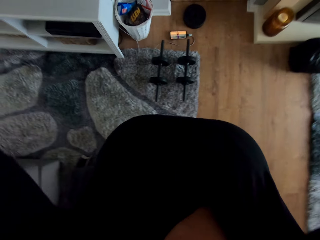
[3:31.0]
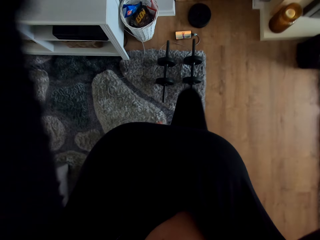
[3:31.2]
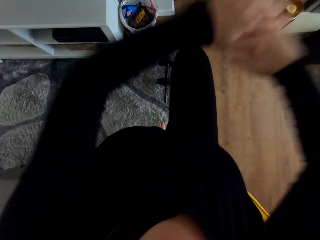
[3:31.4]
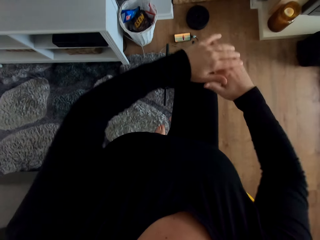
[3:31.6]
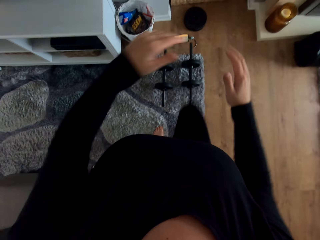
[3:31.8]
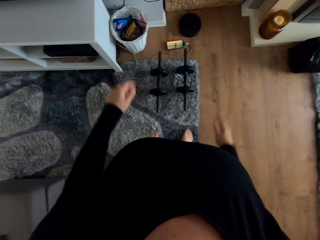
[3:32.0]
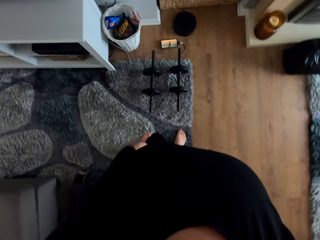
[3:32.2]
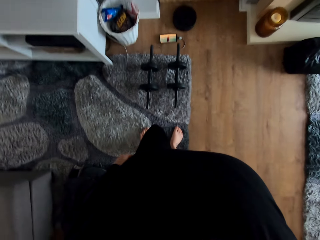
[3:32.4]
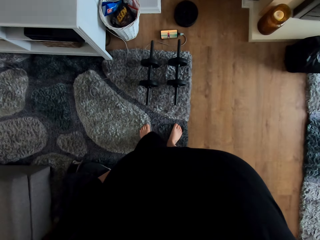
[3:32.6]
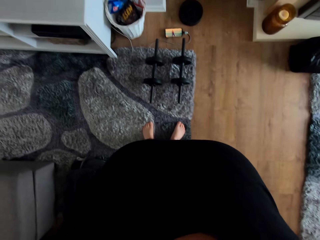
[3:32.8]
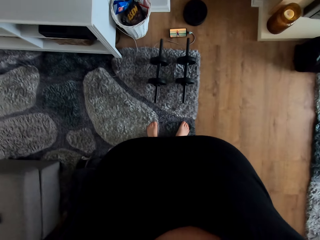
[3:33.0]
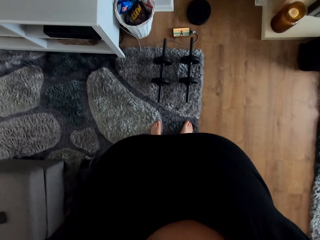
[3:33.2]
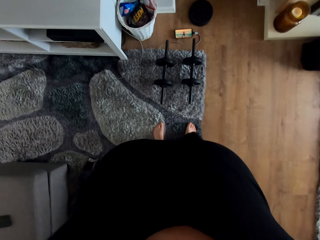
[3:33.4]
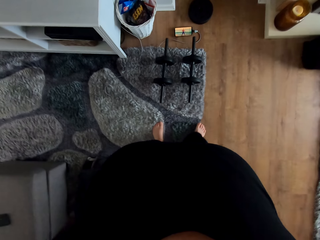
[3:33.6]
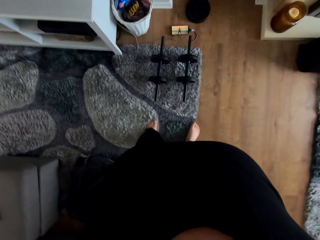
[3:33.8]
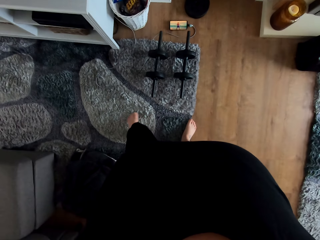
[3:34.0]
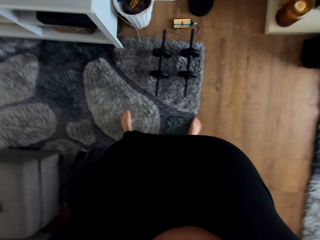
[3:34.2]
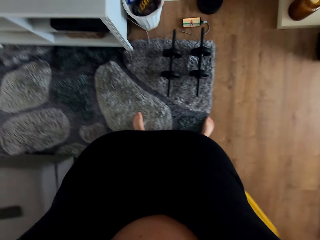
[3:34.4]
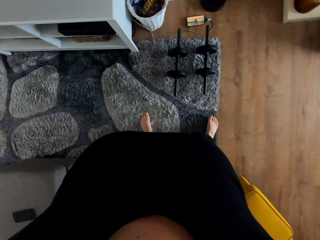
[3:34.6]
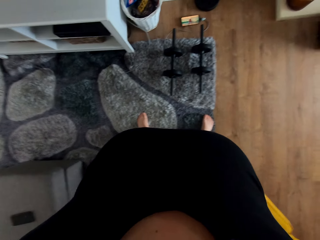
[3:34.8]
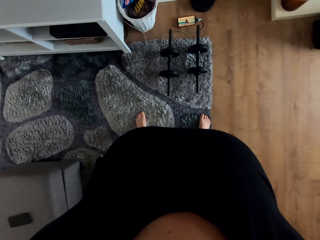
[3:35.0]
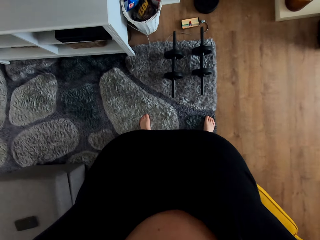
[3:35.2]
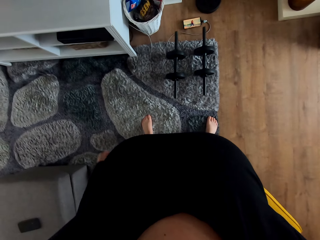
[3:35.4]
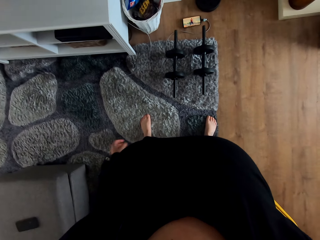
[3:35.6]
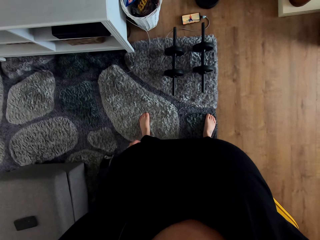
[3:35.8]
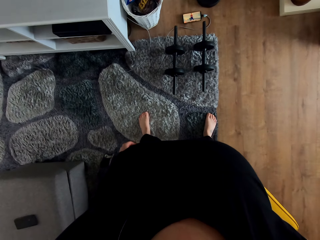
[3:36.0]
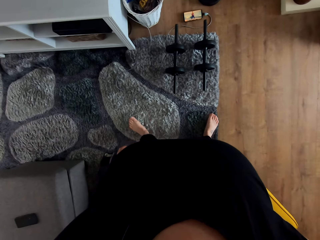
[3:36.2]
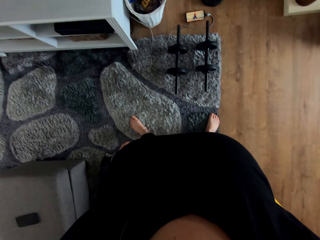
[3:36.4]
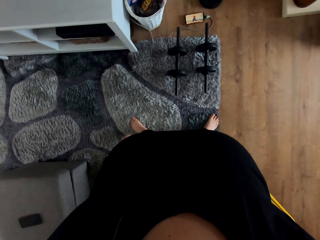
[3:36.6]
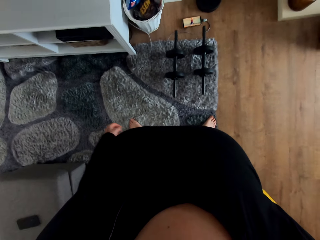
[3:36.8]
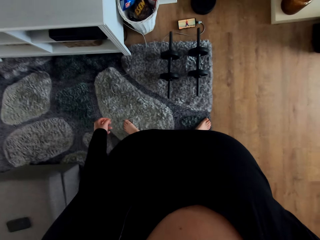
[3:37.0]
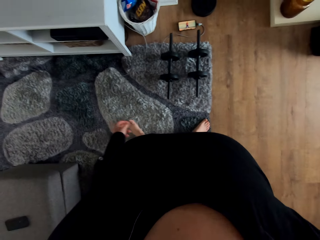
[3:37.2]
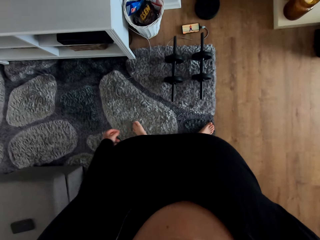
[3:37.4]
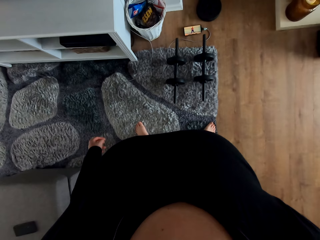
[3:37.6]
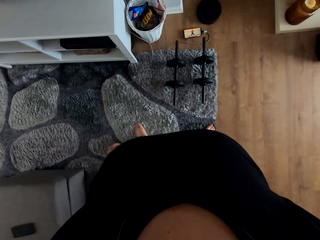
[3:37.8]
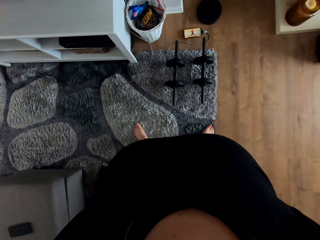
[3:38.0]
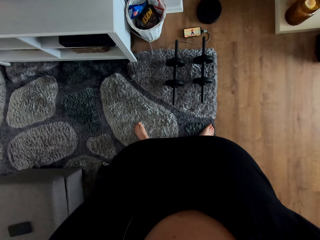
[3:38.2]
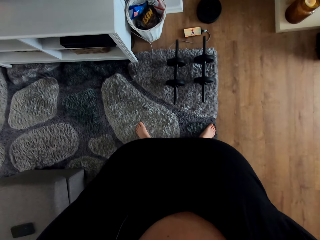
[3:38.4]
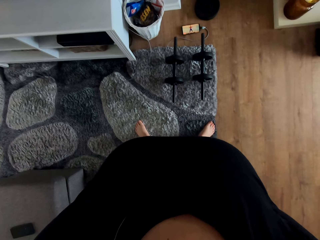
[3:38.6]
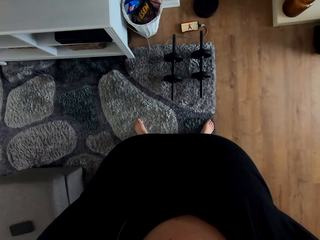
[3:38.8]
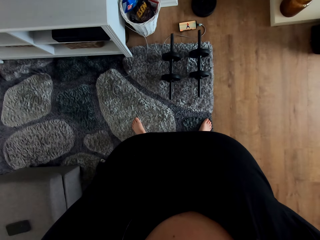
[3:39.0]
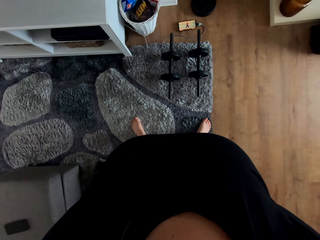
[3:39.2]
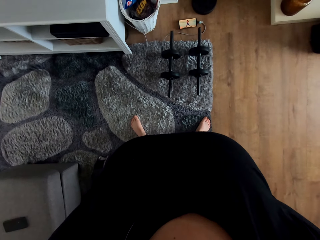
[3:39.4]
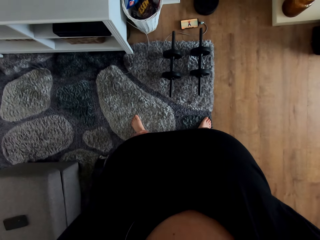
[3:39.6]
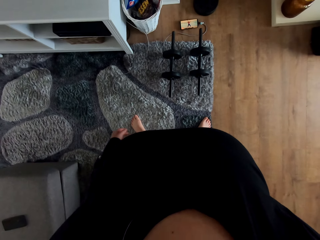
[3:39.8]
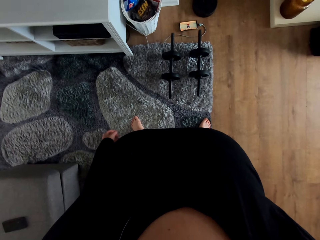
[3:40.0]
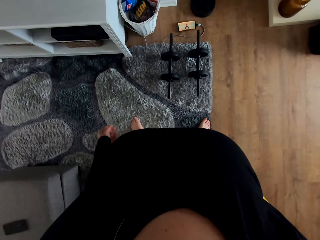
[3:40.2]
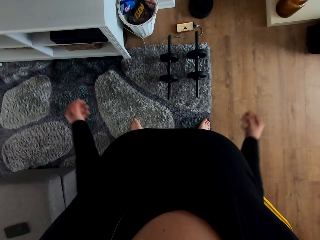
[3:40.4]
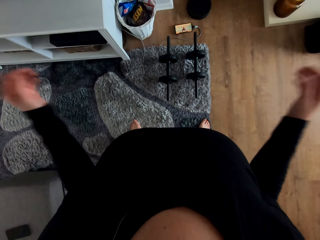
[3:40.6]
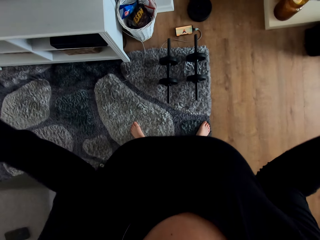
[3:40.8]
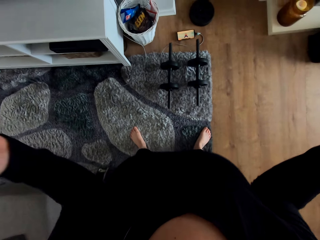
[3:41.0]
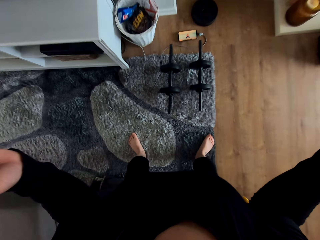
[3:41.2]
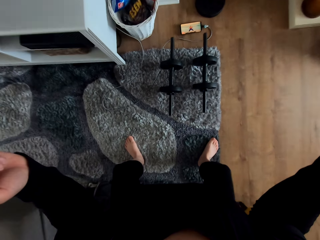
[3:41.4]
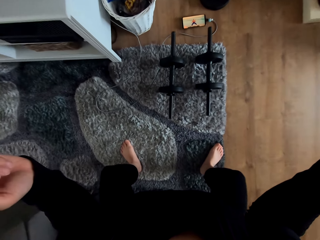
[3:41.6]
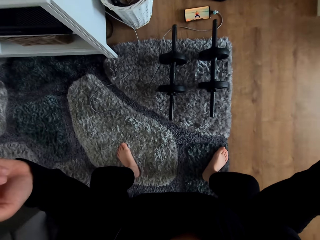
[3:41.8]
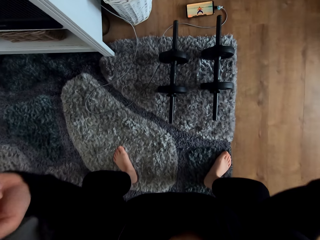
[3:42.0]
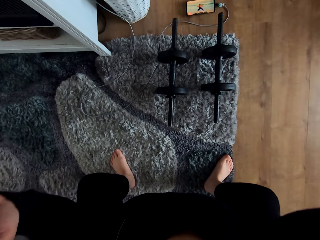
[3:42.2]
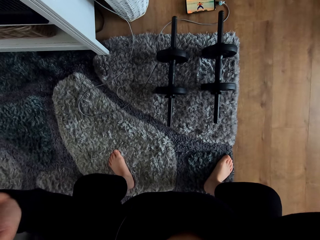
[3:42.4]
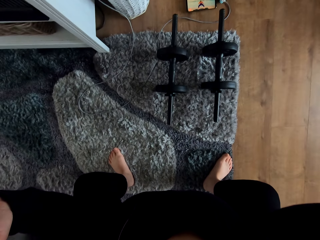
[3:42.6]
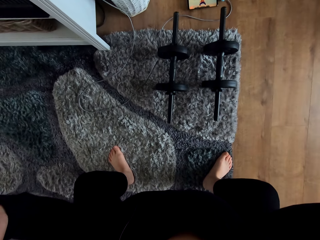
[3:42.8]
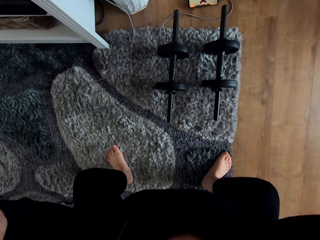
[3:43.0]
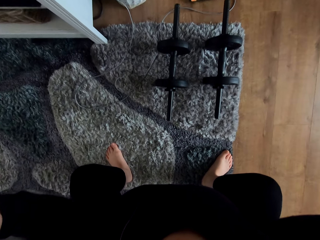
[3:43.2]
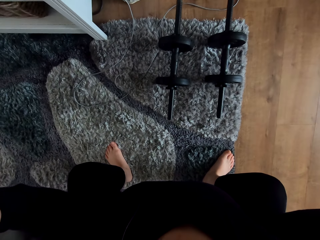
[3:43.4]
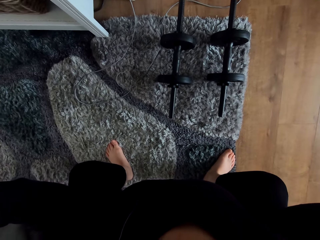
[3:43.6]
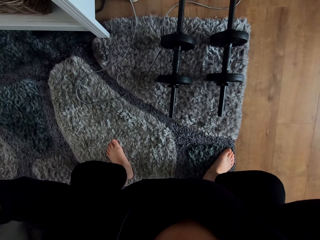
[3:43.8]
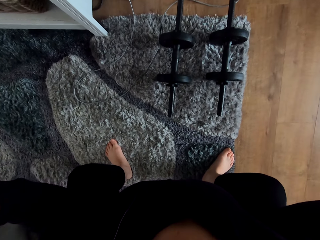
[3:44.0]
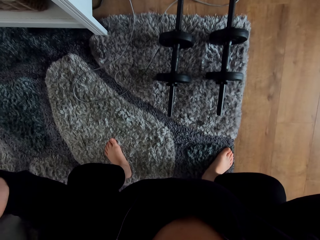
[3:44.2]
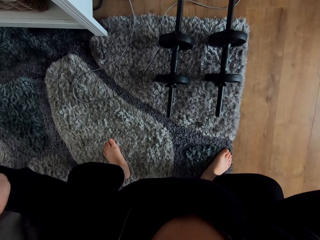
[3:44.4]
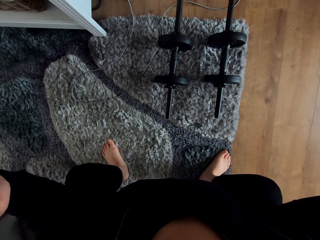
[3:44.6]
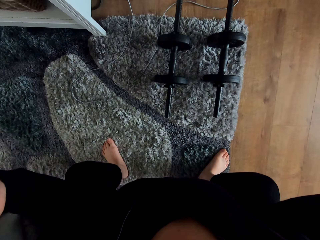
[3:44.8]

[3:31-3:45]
The camera wearer stretches her cloth. She adjusts her shirt. She puts her legs apart. She moves her legs. She watches a video on the phone. She lifts her hands. She bends down. She exercises.

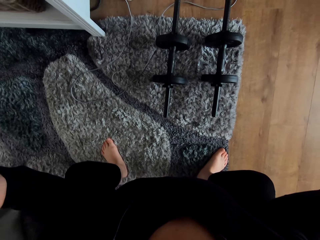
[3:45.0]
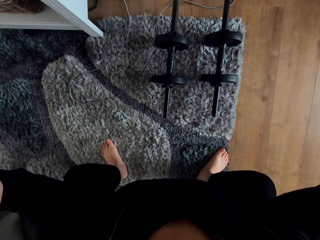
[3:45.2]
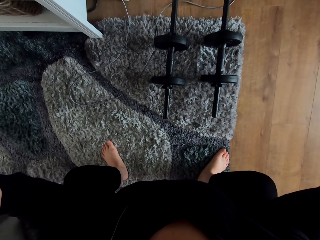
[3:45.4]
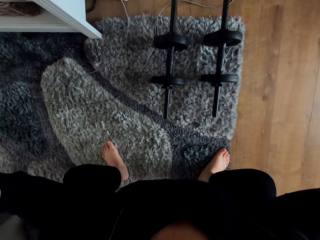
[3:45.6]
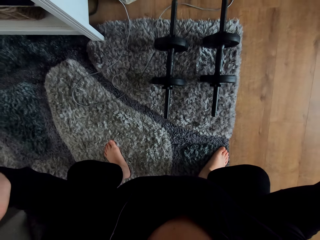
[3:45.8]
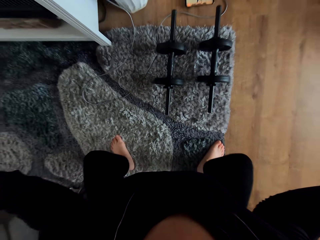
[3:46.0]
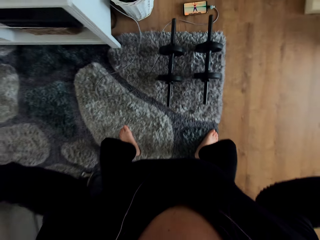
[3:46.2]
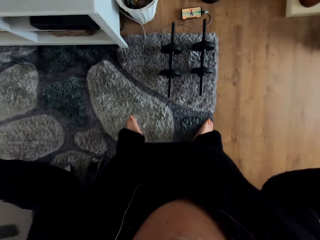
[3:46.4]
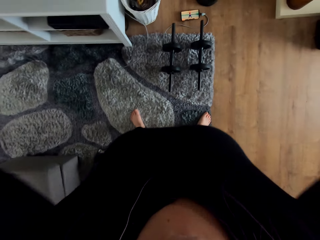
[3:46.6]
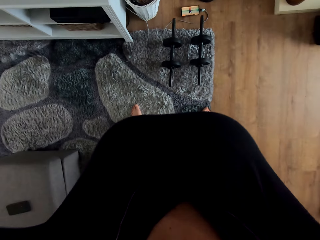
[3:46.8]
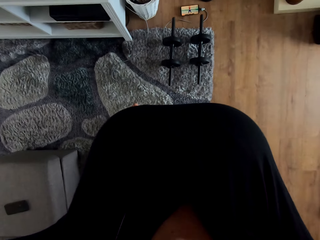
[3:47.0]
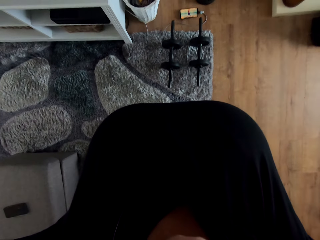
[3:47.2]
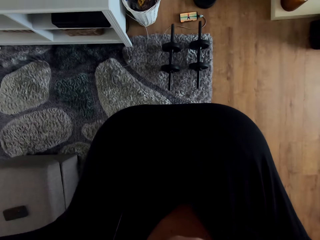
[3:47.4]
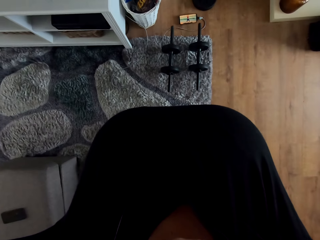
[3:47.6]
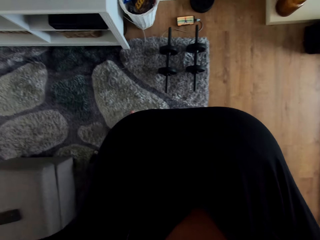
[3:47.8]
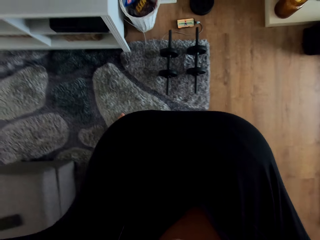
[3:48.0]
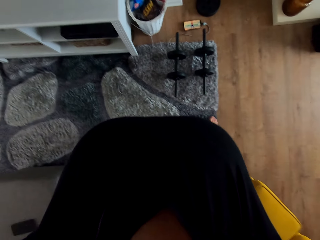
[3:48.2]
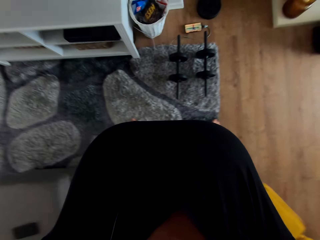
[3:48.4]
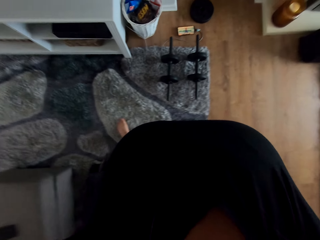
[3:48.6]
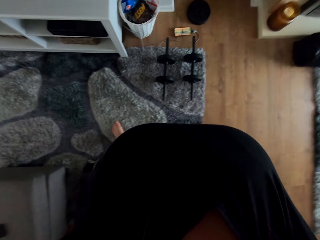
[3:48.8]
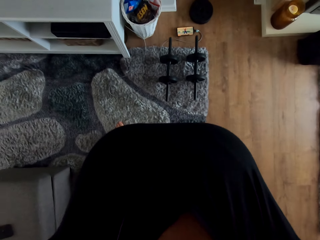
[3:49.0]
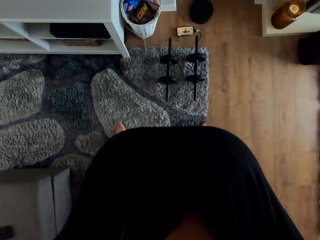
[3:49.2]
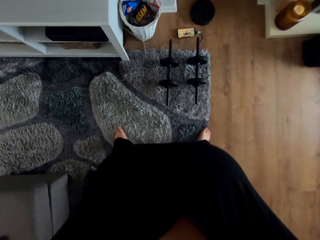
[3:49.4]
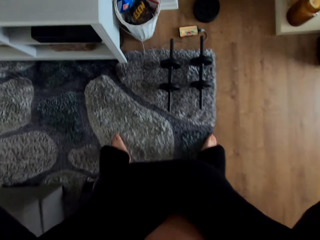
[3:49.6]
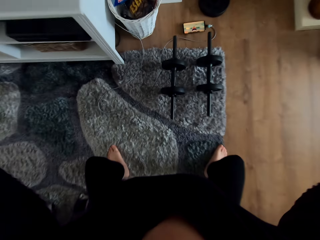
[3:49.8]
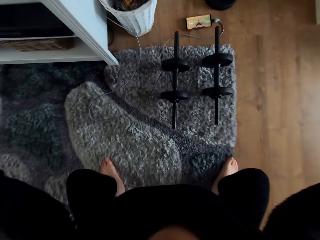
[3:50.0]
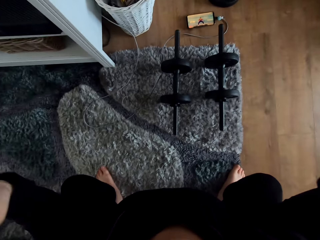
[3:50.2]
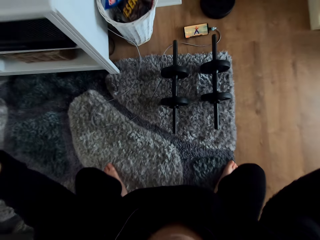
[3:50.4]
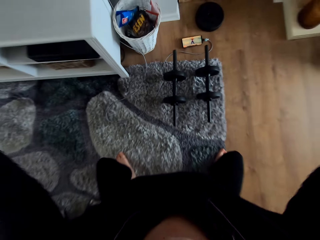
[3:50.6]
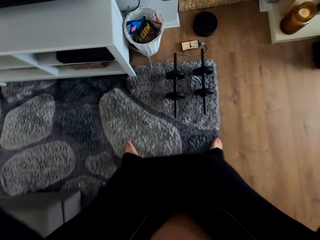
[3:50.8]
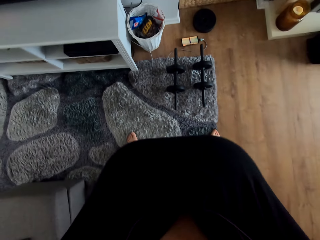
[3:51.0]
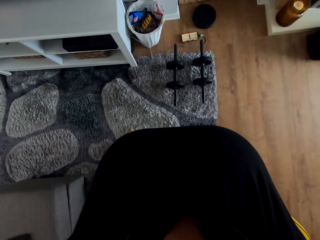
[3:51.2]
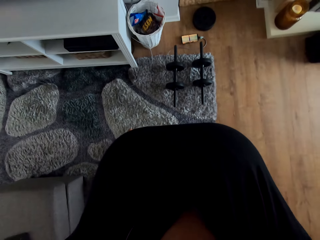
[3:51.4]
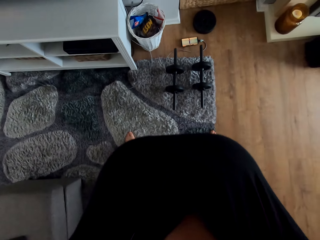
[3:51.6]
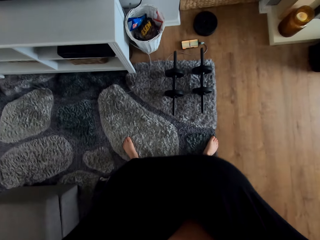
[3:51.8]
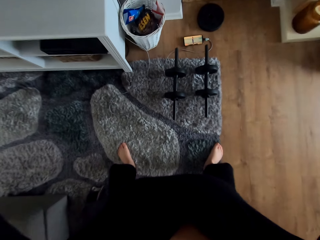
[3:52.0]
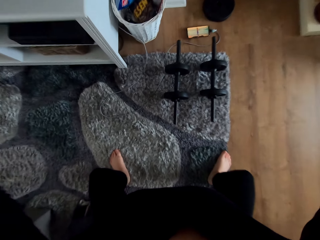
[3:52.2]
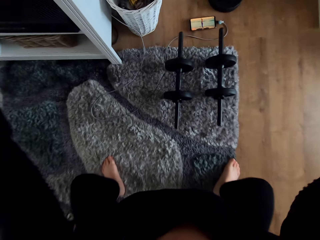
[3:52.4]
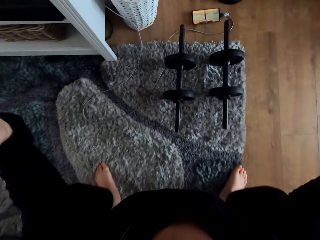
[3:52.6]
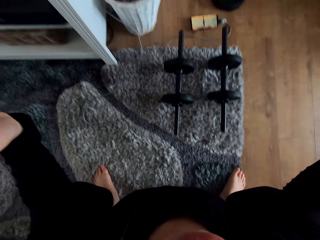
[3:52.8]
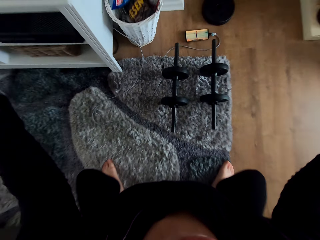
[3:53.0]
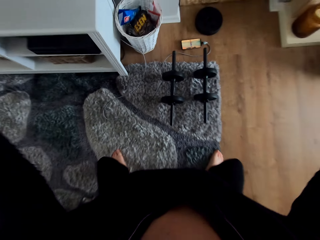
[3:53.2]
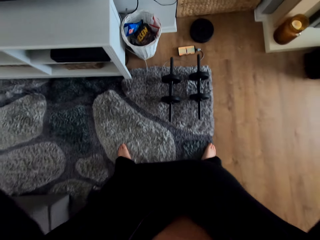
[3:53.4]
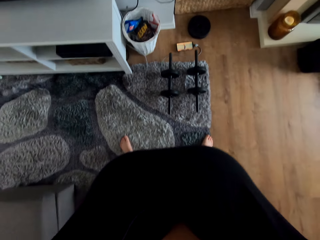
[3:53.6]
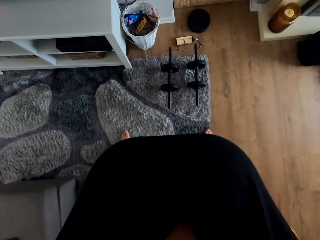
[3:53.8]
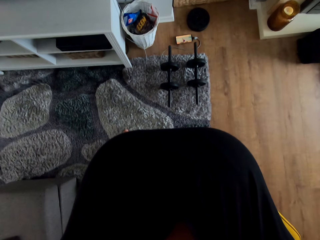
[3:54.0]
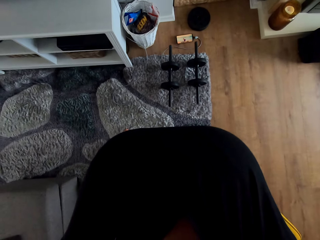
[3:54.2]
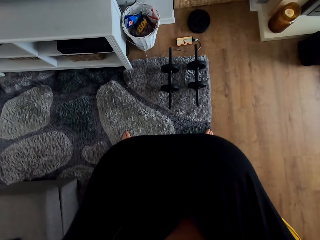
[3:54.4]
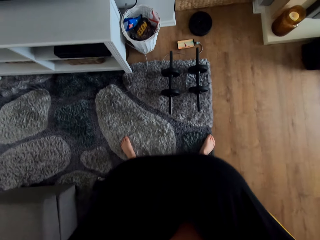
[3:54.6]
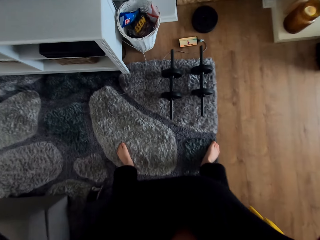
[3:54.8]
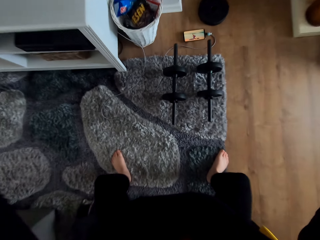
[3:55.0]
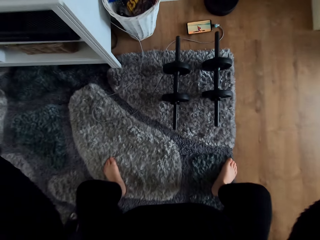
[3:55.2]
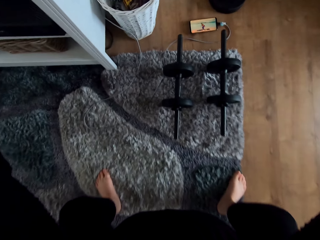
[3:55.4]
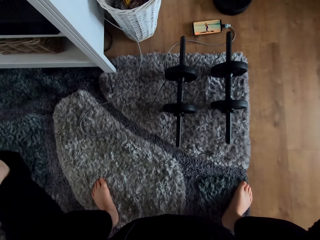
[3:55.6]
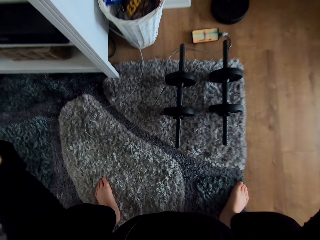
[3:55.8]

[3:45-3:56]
The camera wearer arises upwards. She moves her legs. She moves her body.
